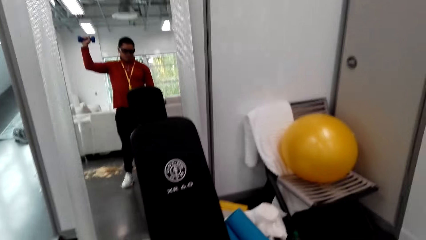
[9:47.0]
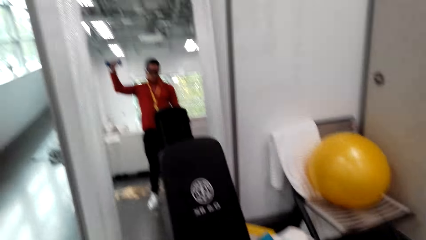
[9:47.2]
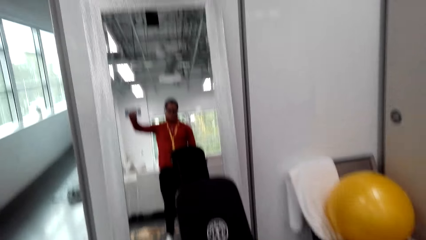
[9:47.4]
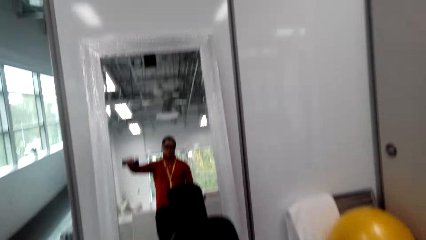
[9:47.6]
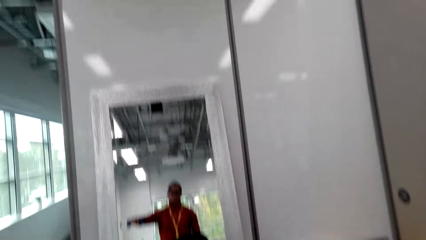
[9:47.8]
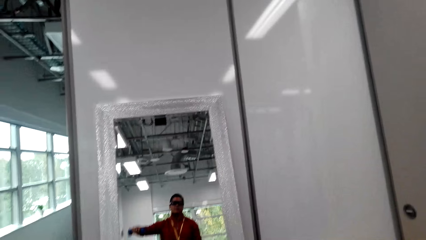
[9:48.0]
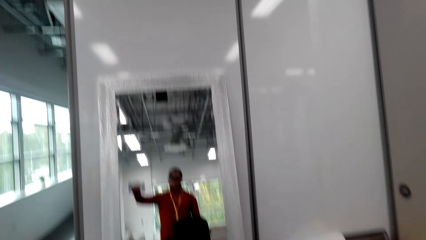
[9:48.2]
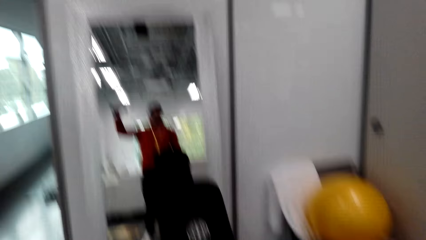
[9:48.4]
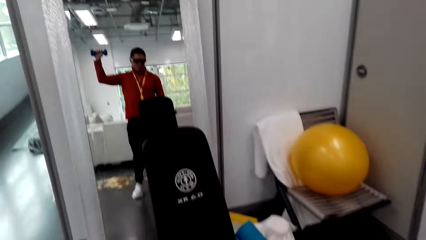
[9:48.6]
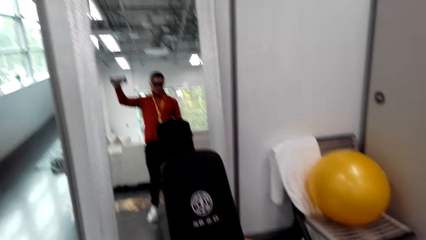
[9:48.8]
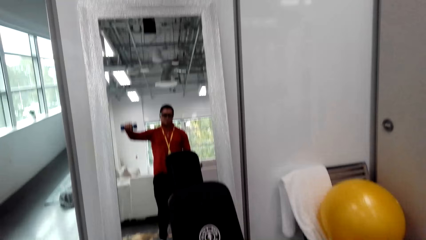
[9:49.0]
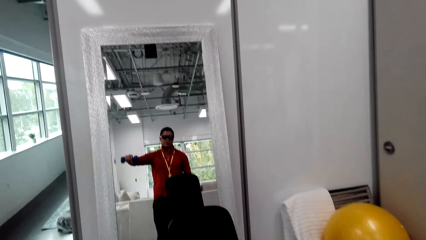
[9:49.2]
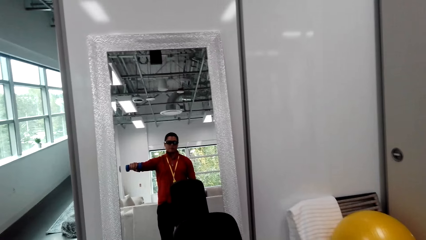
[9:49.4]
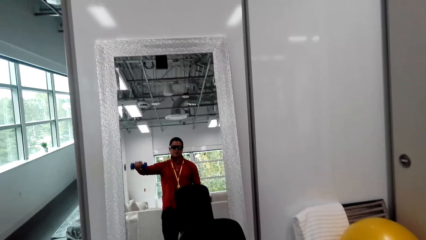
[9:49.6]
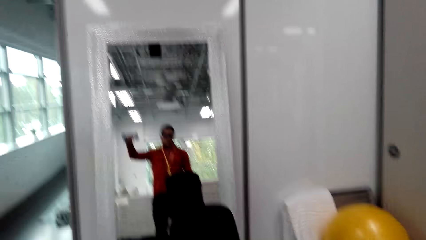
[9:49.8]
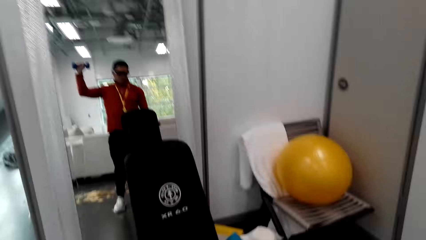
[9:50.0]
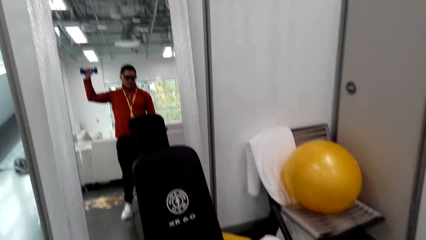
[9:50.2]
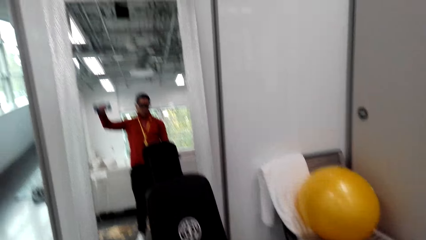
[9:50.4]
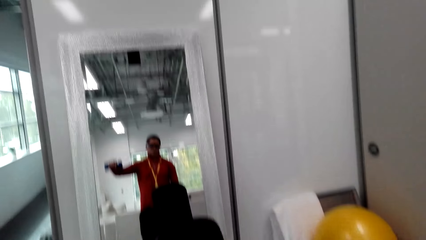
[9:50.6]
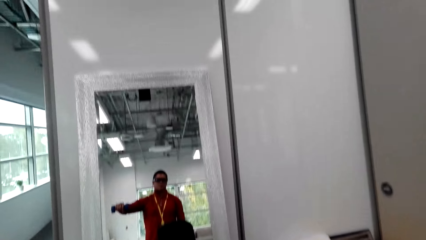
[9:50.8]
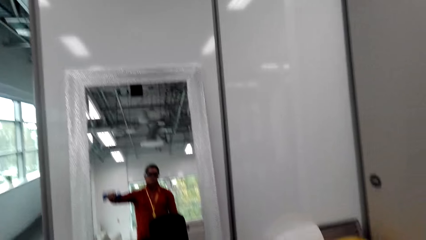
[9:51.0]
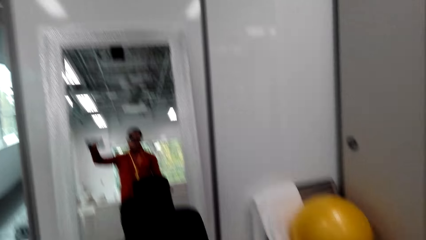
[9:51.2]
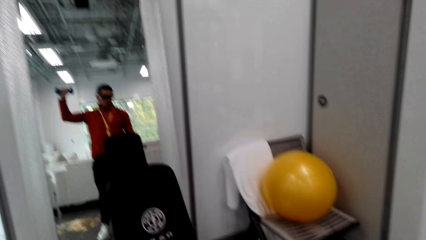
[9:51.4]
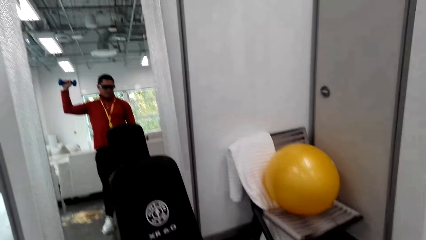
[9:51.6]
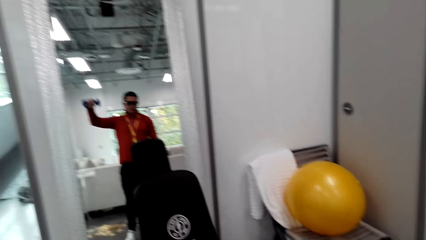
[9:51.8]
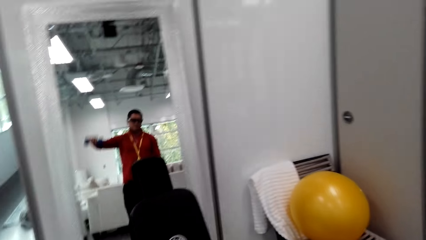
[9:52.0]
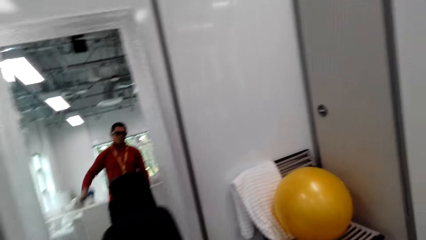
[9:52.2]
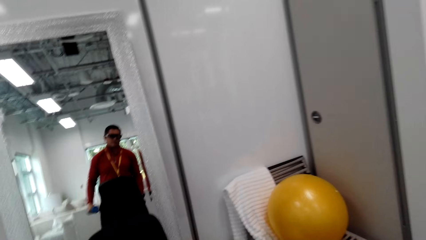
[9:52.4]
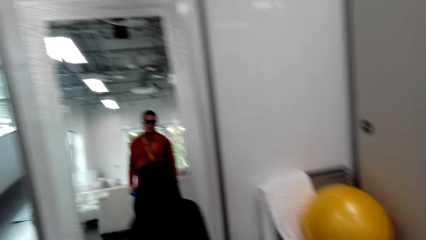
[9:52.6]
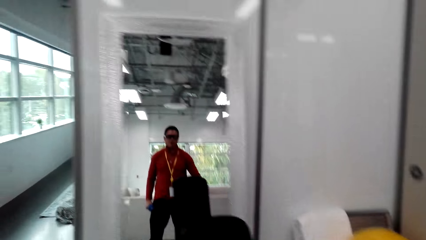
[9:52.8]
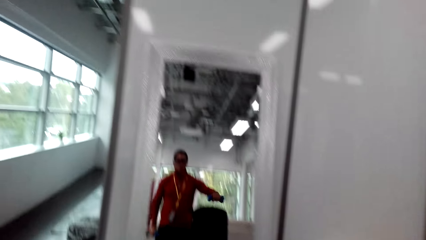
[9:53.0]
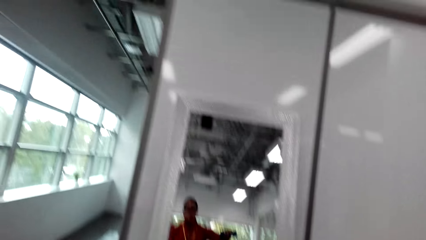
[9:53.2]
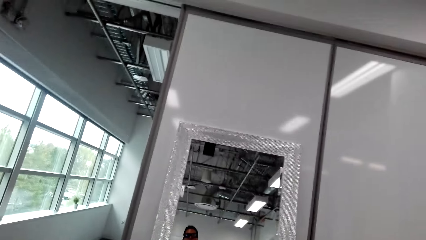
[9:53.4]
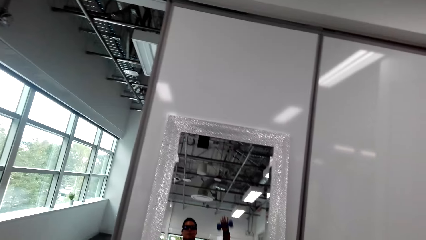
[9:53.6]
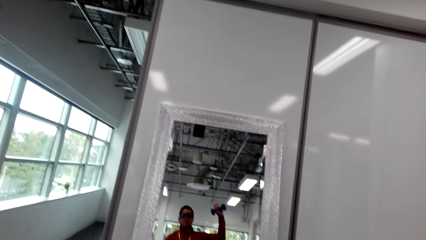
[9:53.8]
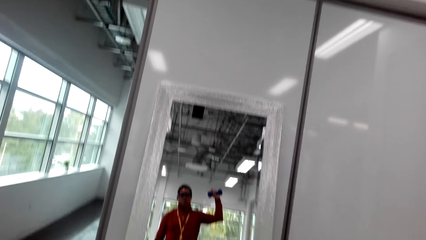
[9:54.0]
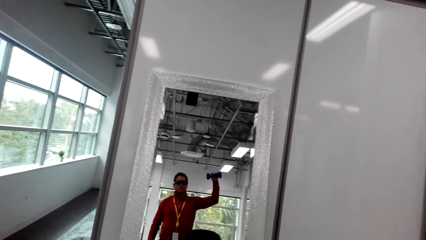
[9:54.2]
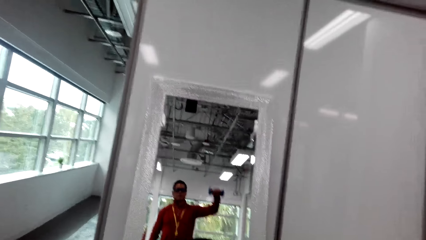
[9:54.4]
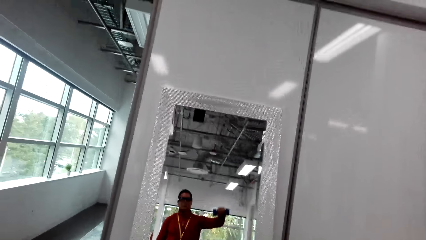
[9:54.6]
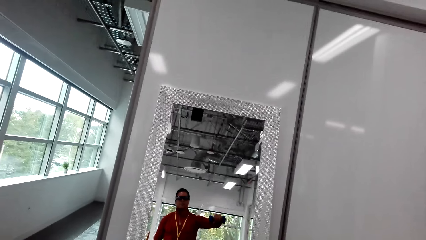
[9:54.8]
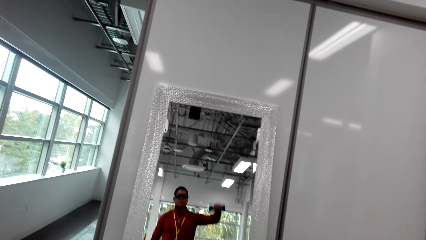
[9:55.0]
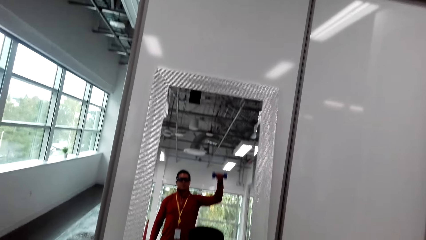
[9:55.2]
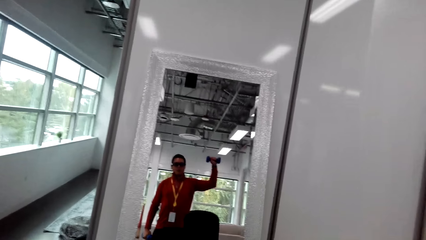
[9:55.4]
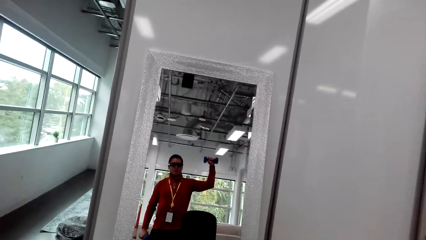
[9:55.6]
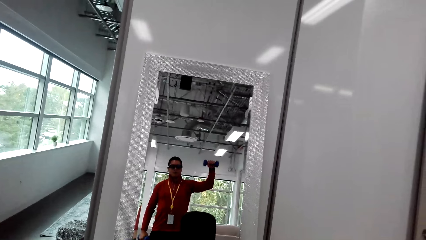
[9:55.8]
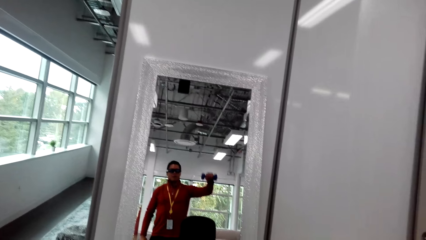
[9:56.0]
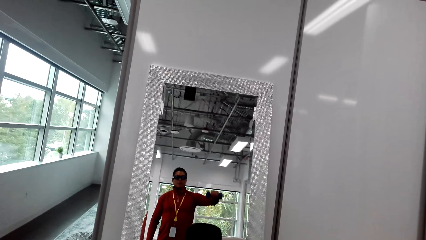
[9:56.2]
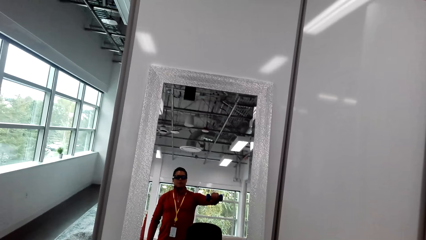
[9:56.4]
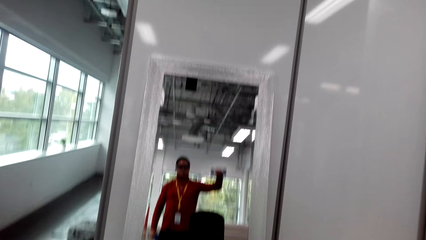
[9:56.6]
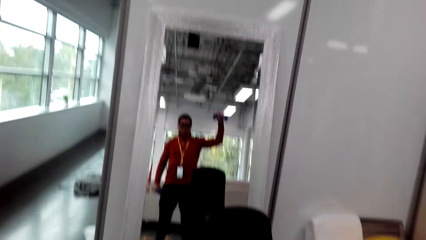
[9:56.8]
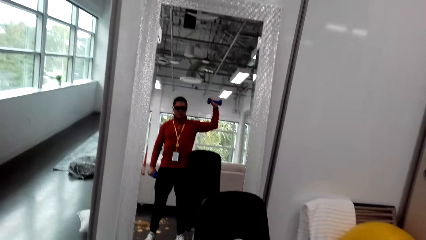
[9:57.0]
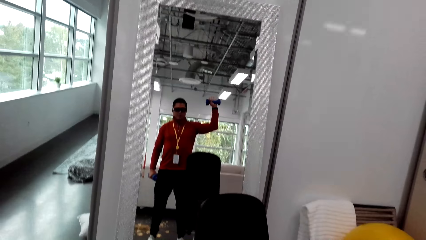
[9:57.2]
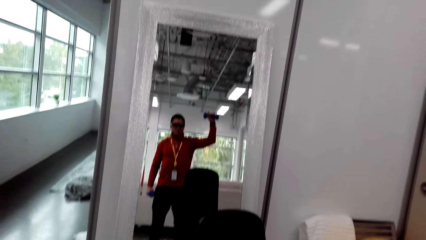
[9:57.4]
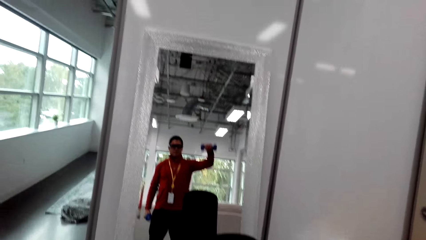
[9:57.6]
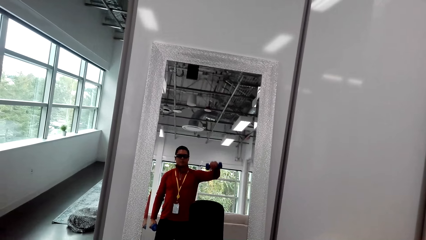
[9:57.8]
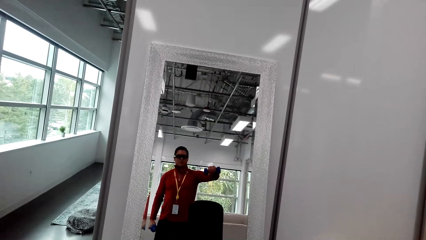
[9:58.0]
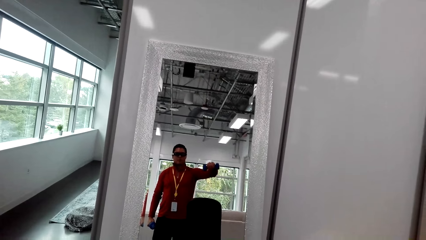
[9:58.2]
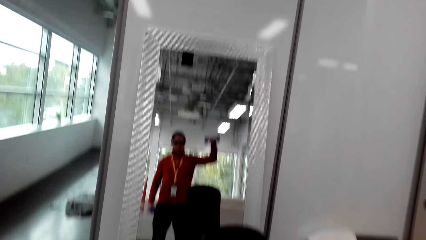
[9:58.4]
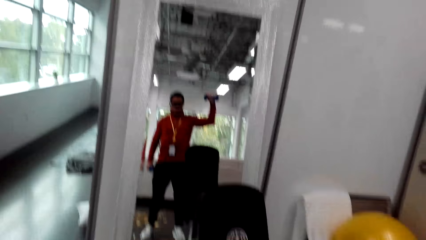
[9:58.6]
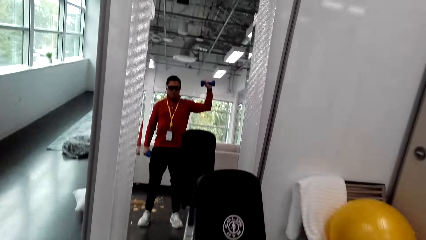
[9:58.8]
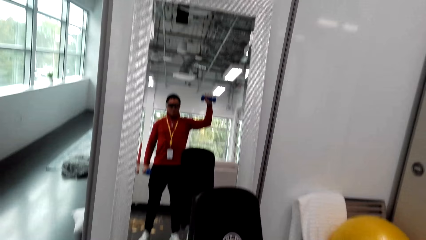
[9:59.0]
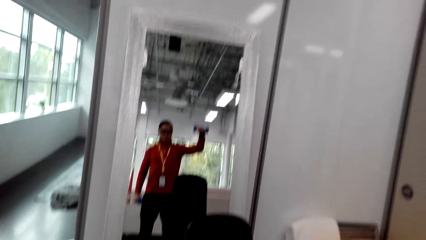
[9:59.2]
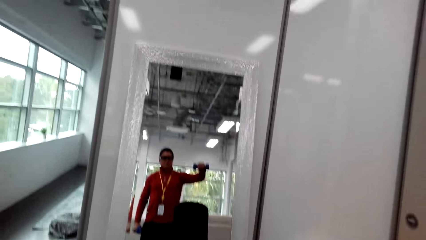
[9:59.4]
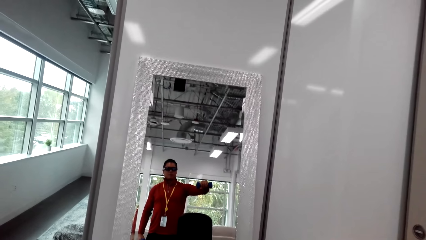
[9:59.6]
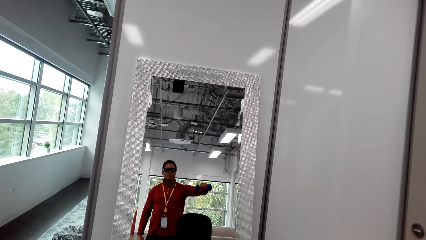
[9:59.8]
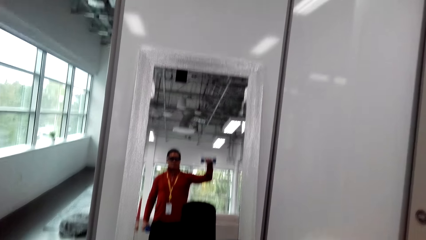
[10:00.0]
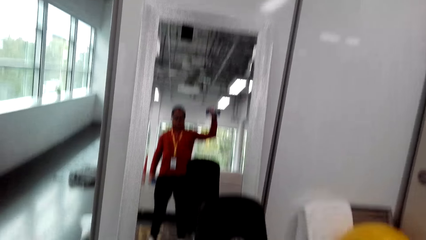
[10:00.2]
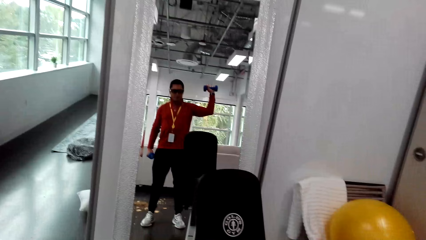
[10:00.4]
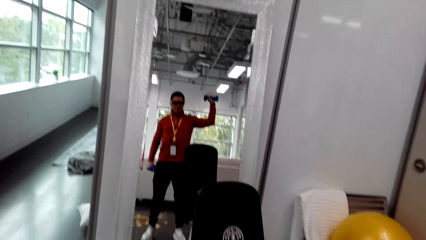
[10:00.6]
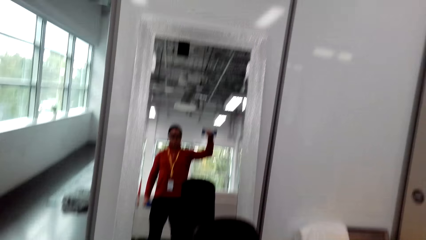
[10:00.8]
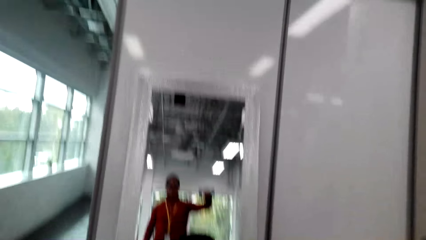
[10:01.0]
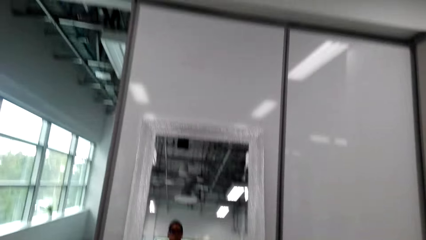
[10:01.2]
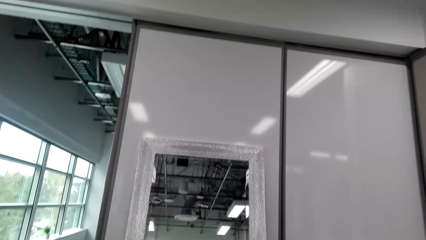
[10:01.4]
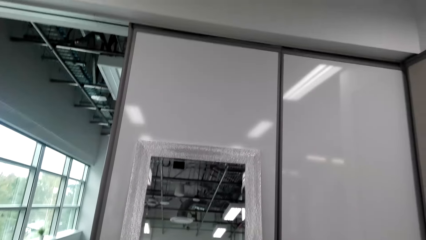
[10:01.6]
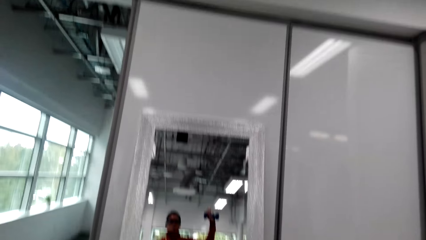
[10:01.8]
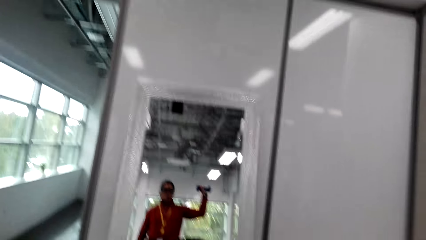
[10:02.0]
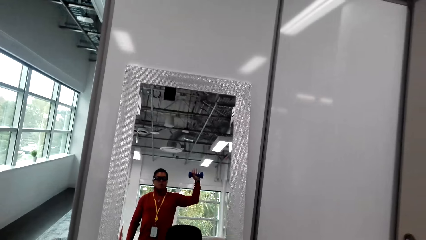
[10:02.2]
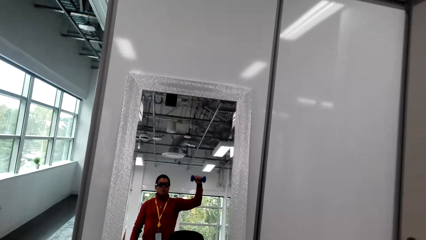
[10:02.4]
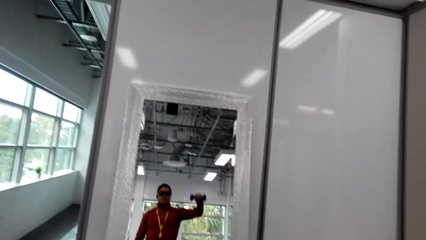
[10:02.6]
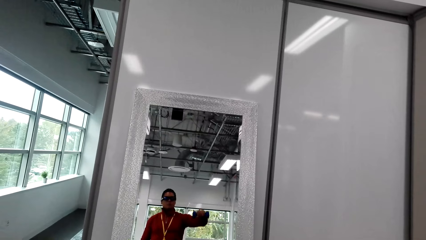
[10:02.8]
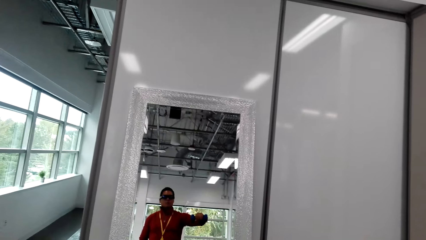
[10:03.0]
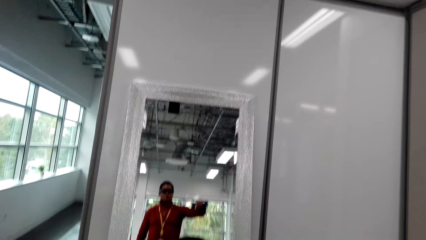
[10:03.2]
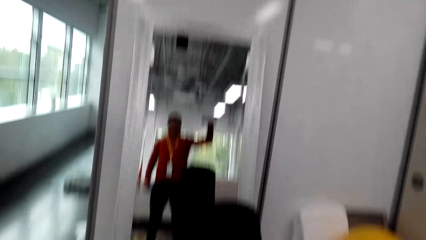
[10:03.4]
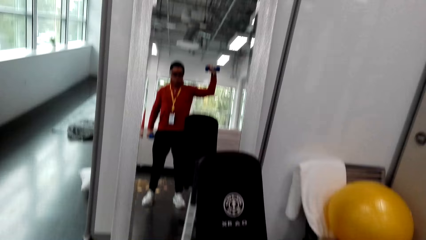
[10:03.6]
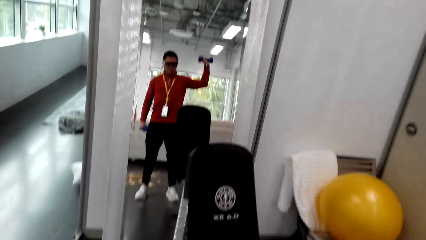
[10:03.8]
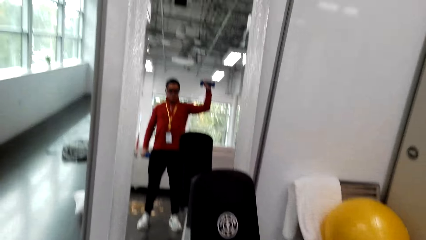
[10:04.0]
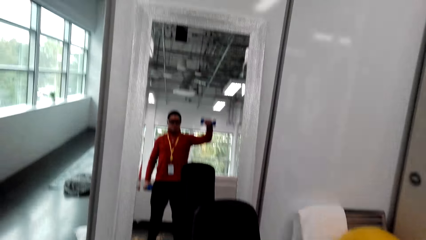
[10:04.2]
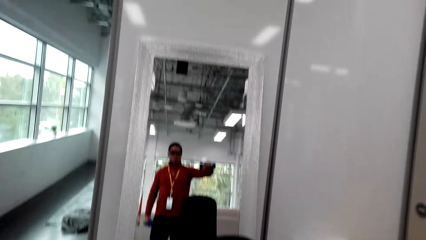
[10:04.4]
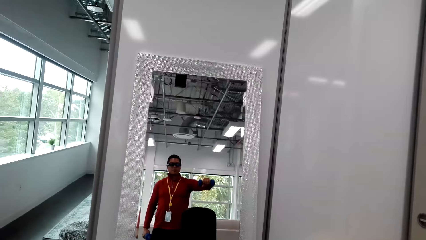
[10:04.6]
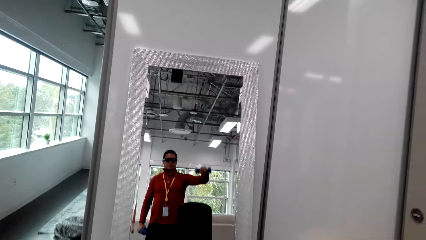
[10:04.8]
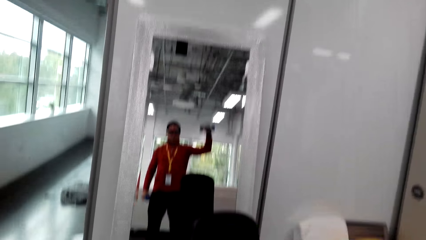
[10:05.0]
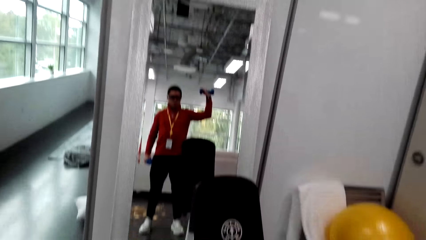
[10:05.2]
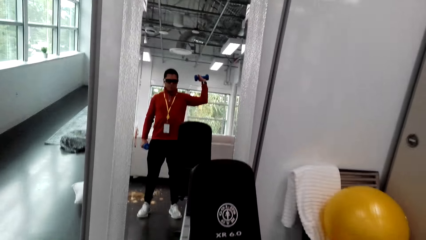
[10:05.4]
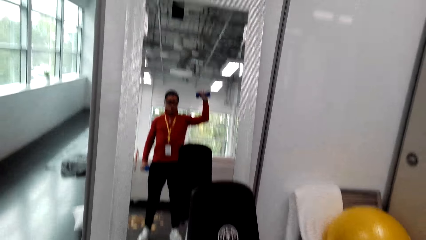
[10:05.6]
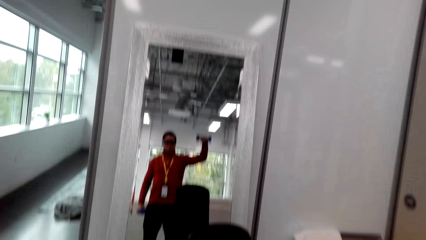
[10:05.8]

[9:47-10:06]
The camera wearer lifts a dumbbell with his left hand.
